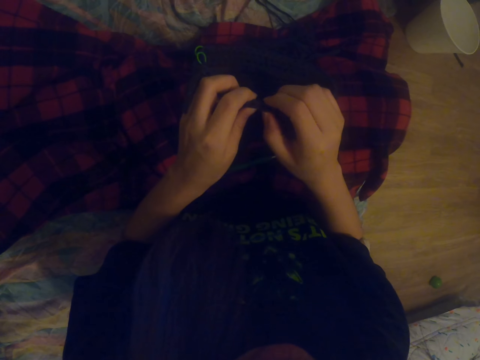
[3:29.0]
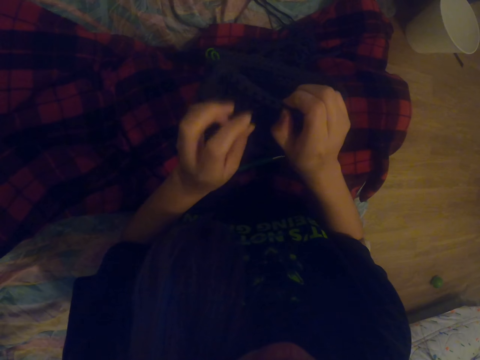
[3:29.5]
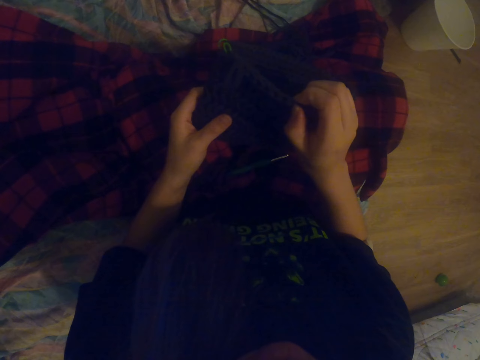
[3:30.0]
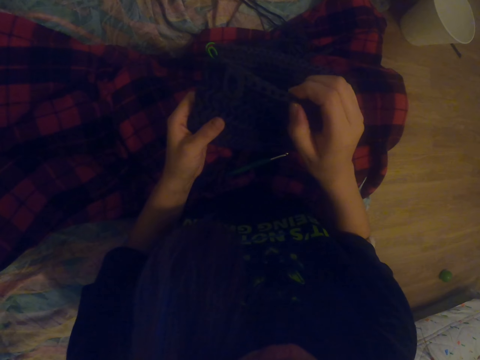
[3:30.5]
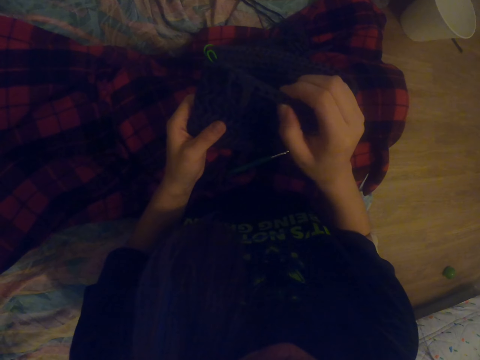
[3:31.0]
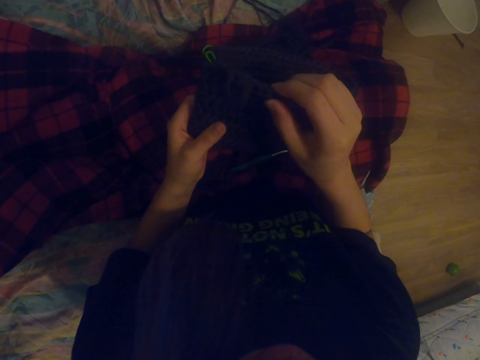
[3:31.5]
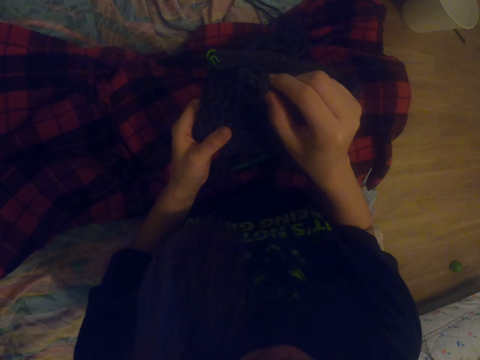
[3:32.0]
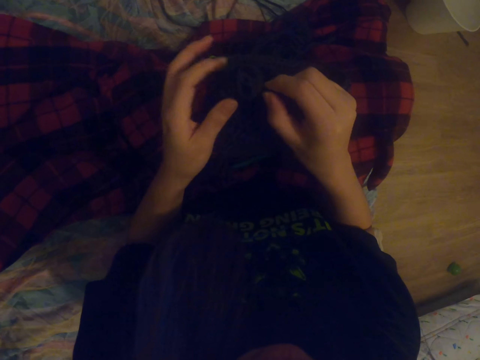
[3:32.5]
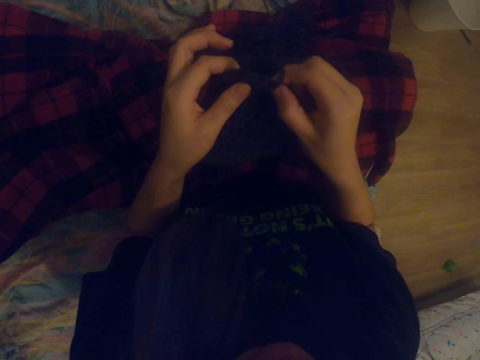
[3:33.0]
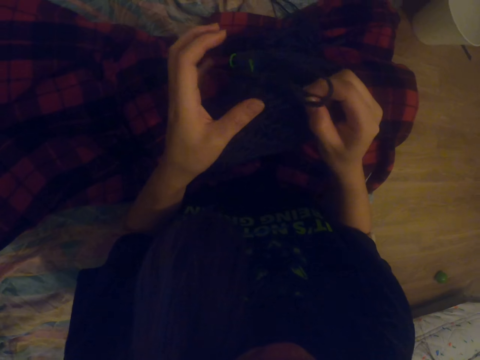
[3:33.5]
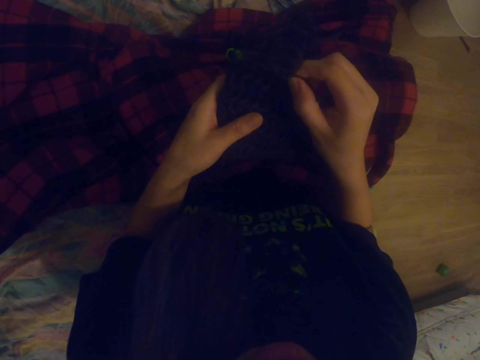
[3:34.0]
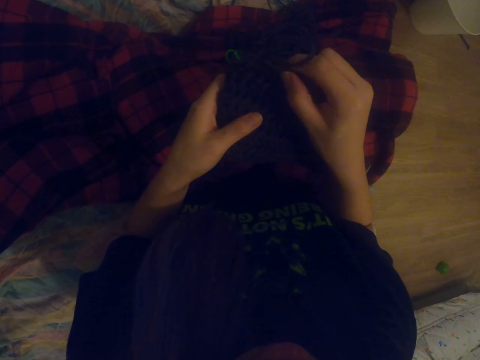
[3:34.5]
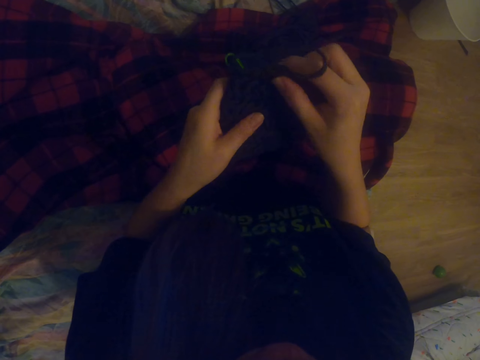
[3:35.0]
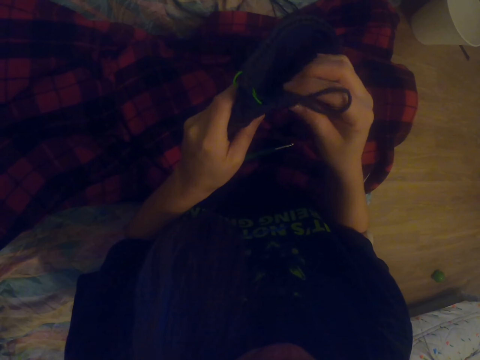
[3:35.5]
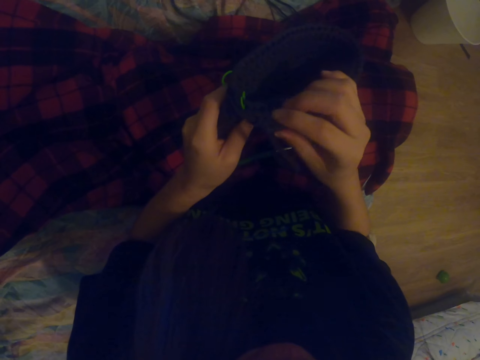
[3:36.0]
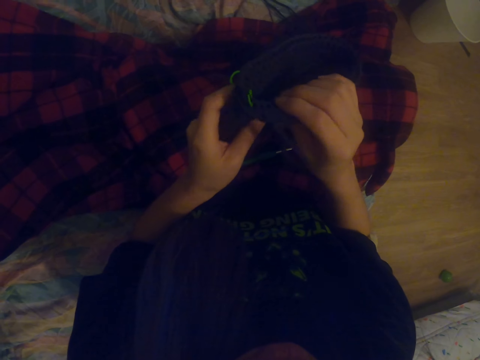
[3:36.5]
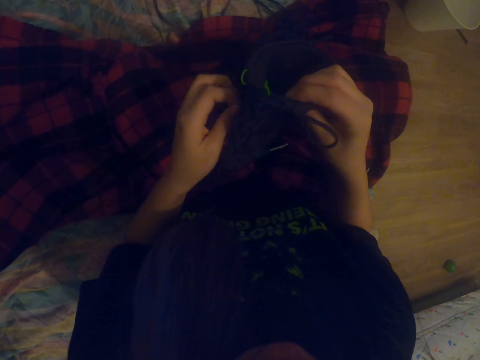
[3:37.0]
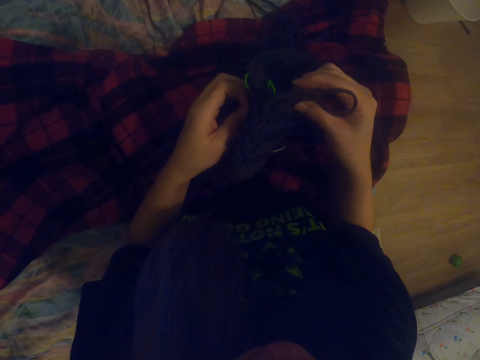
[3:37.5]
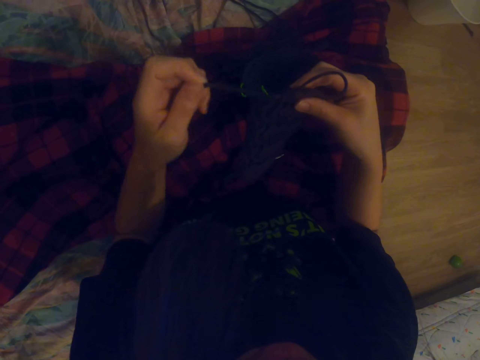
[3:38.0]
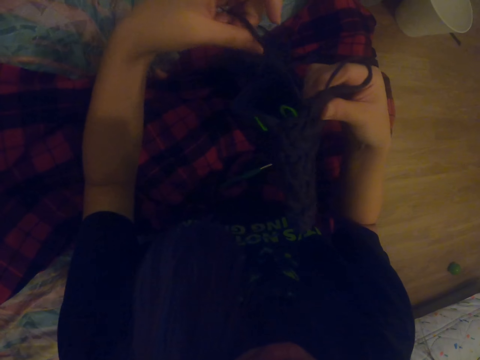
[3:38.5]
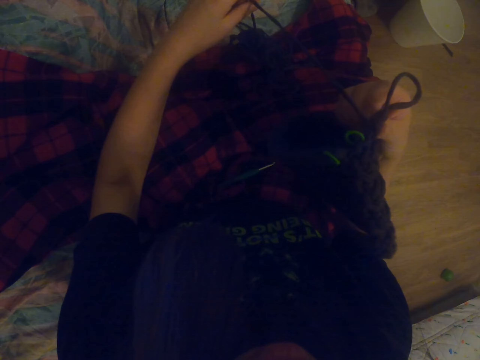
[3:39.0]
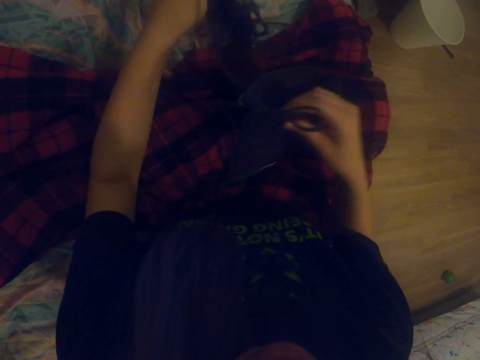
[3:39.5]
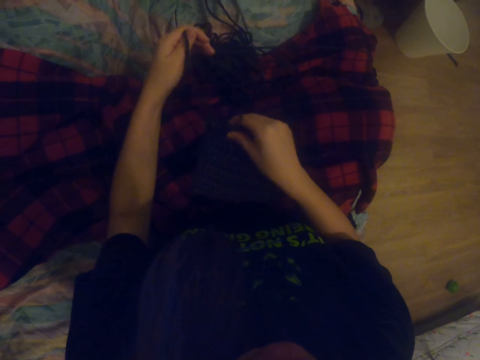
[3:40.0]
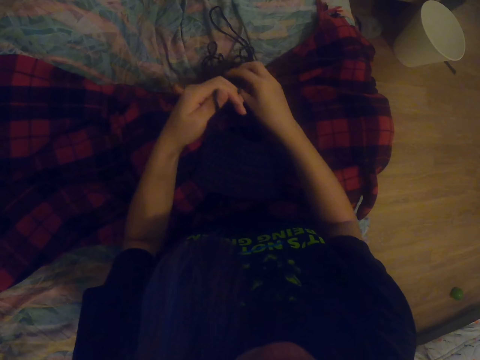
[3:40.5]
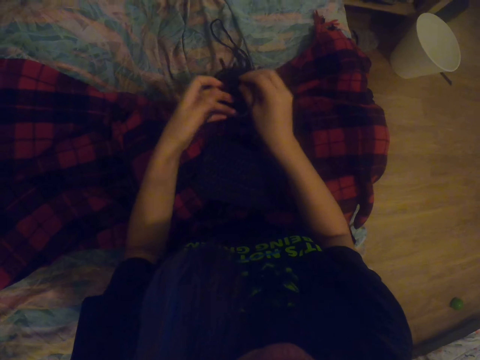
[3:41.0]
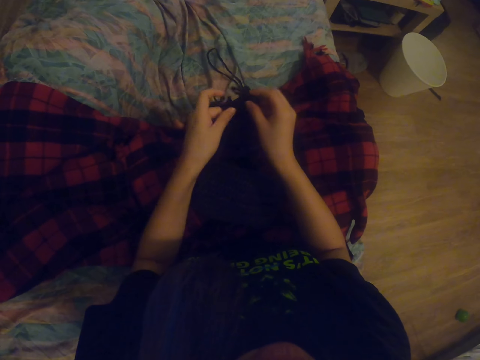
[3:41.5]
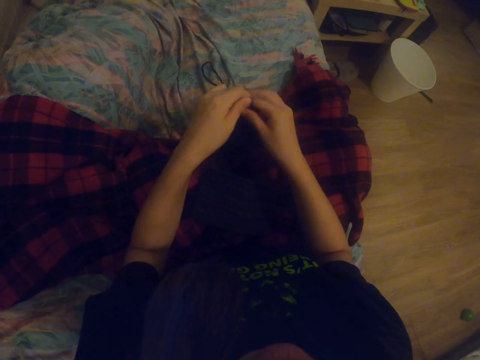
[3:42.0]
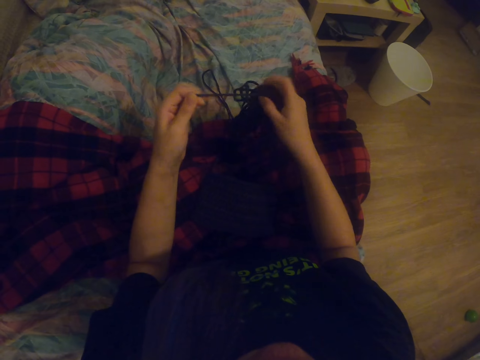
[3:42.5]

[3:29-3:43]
The camera wearer holds at the bottom of a bag. They touch at the edge of the bag. They touch at the bottom of the bag. They straighten a thread. They put the bag on the lap. They untie the thread.

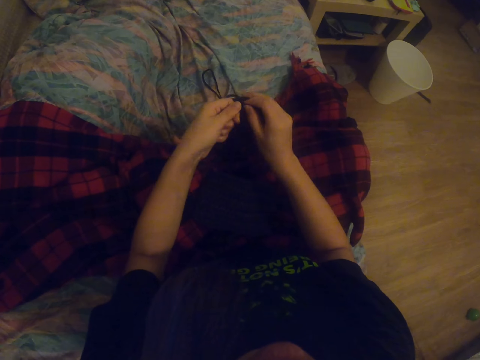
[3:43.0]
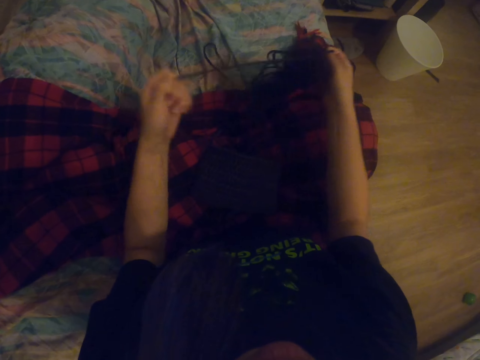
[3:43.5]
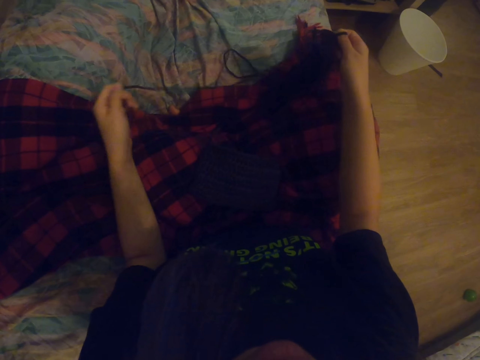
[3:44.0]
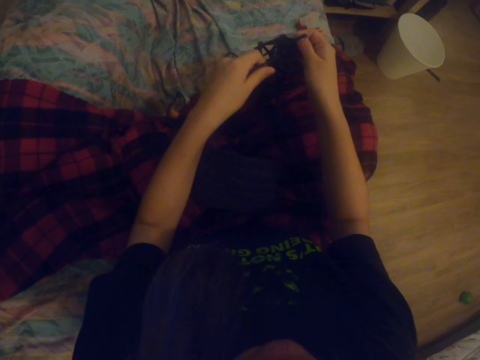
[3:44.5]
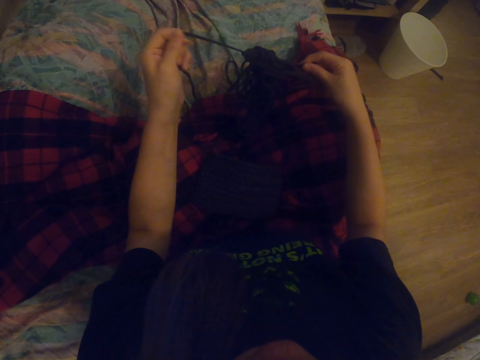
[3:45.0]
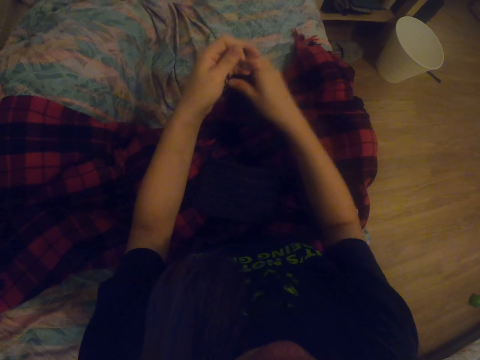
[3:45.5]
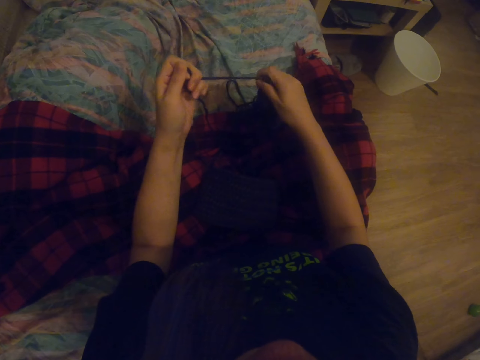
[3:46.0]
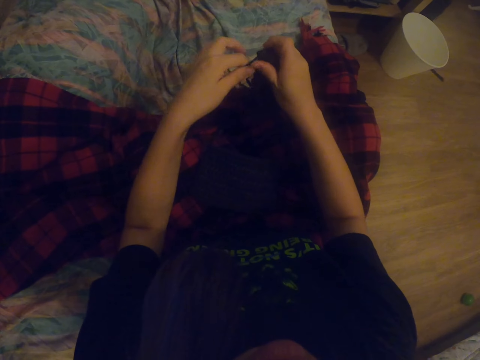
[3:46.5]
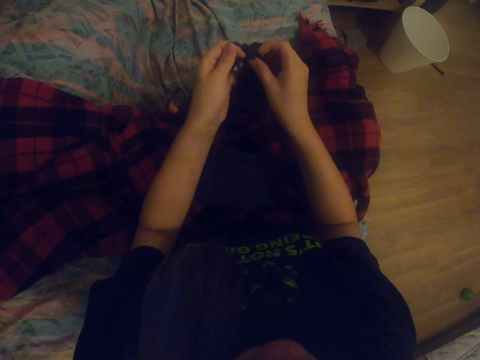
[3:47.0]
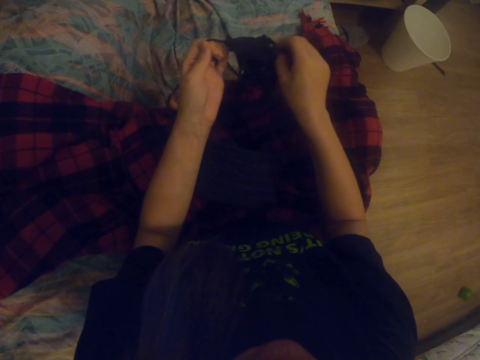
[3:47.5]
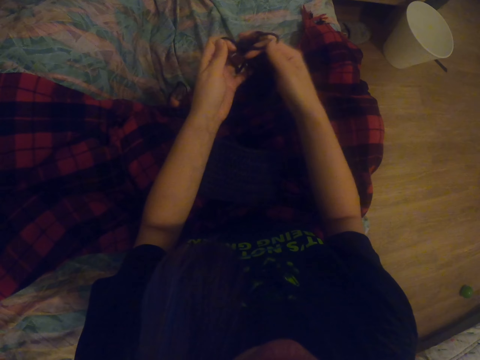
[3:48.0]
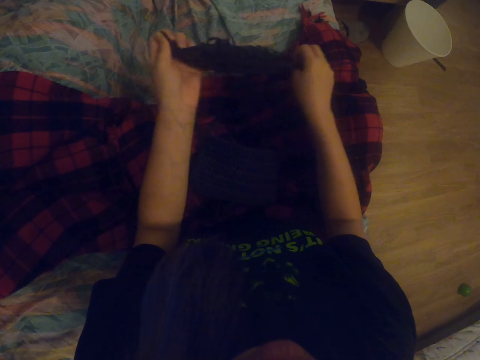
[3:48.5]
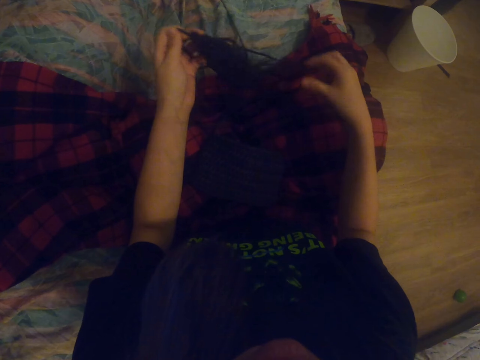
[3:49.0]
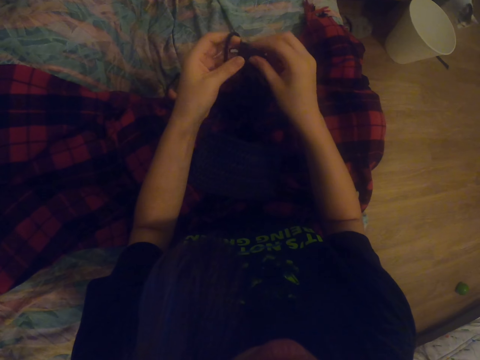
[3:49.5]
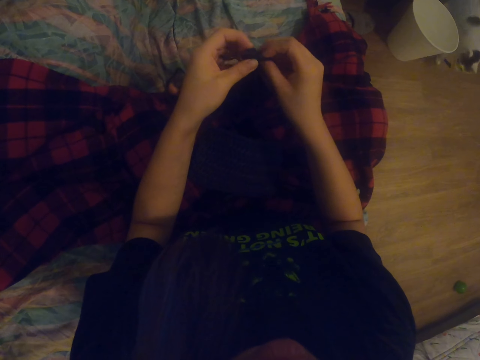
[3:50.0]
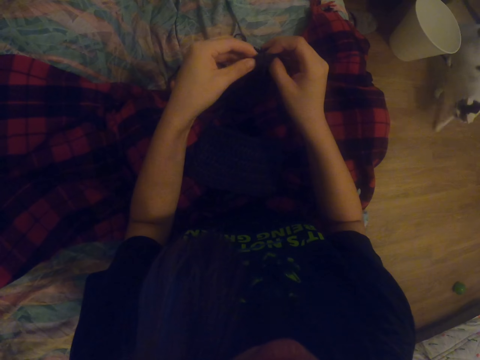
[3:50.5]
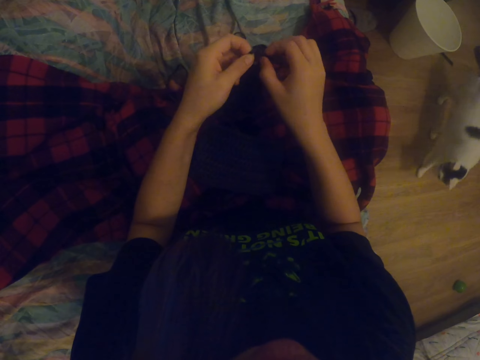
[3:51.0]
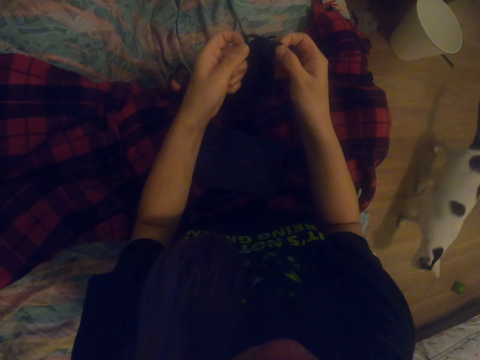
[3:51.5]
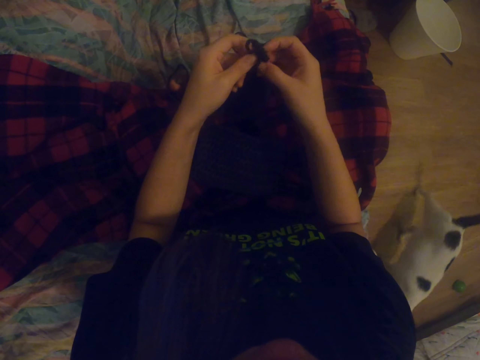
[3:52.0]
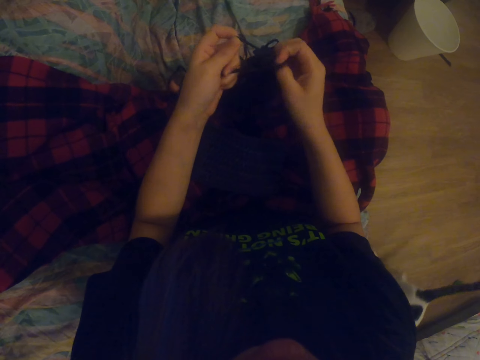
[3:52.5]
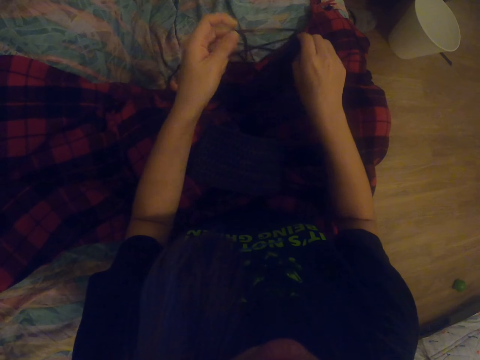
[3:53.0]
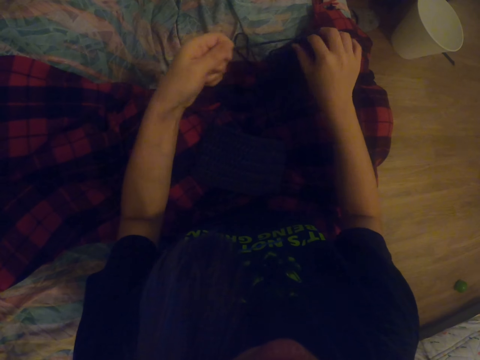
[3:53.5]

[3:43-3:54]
The camera wearer pulls the thread. They untie the thread.

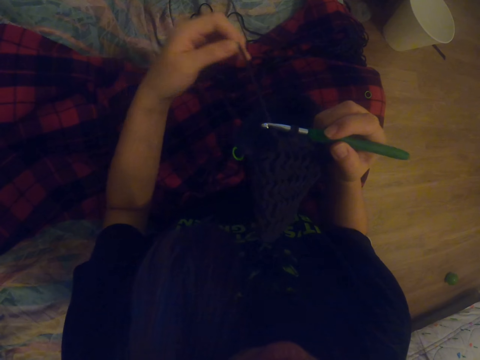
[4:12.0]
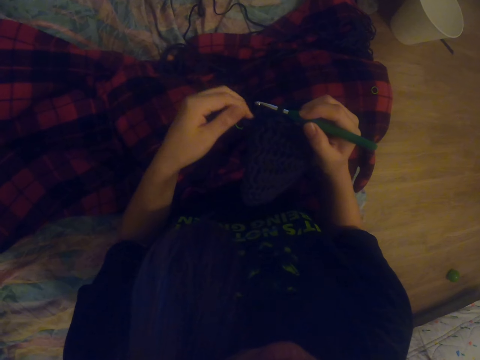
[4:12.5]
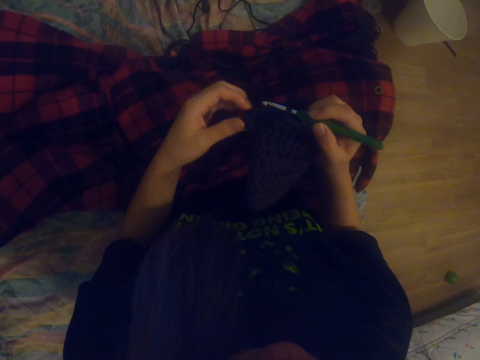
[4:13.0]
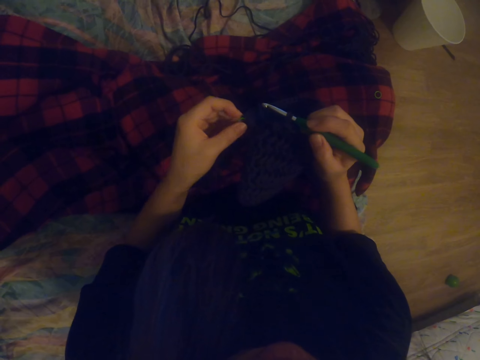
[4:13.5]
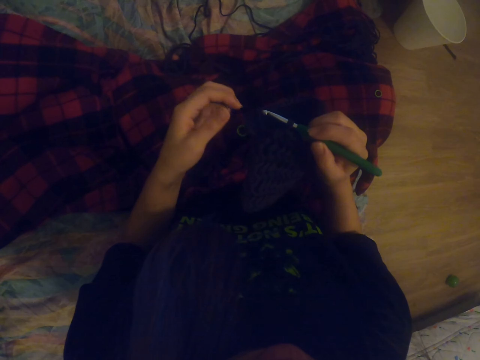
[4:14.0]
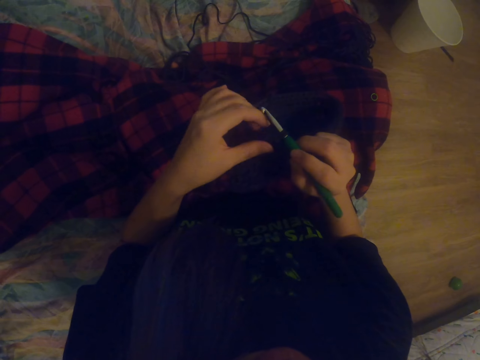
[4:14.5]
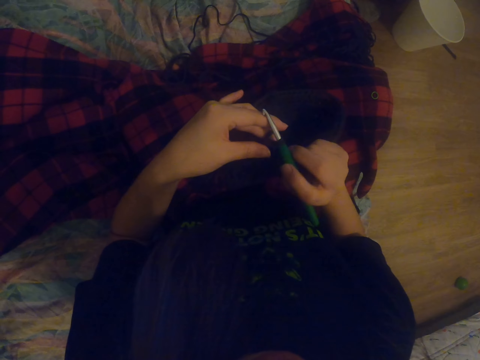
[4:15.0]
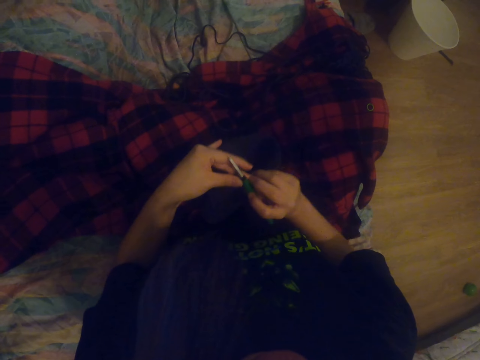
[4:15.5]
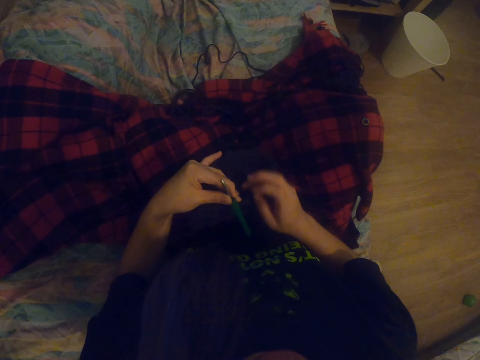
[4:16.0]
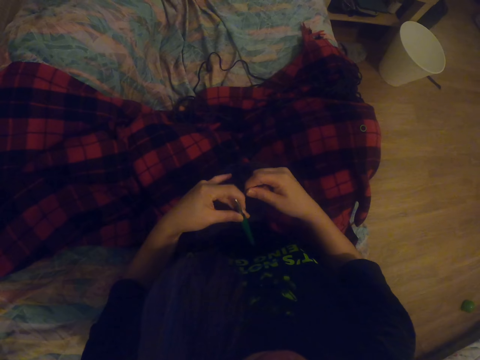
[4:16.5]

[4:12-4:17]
The camera wearer touches something. They release the thread. They release something. They roll the thread on the fingers.
